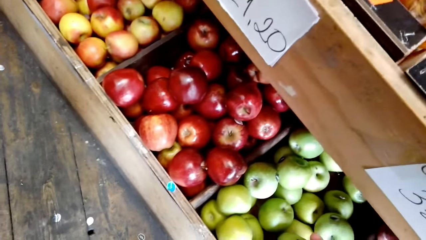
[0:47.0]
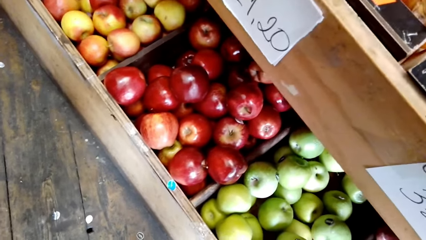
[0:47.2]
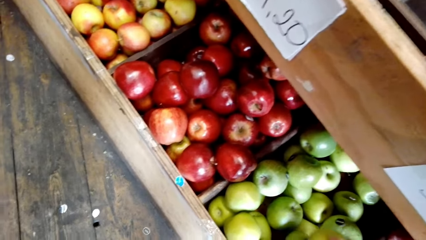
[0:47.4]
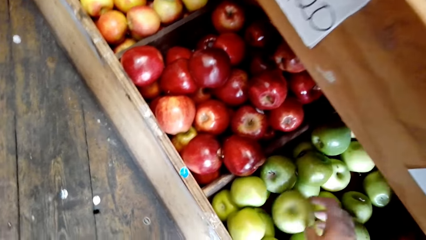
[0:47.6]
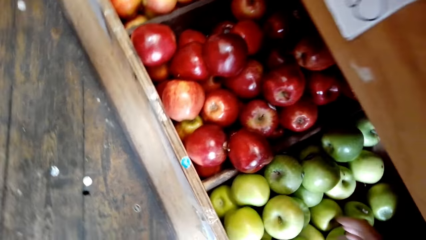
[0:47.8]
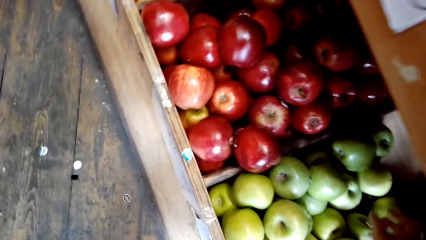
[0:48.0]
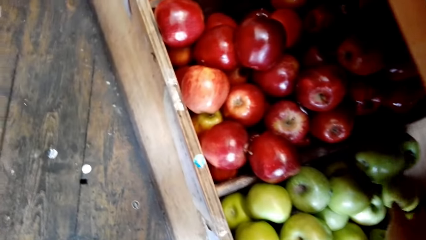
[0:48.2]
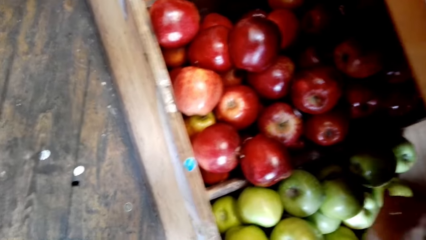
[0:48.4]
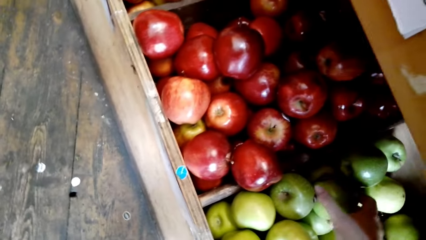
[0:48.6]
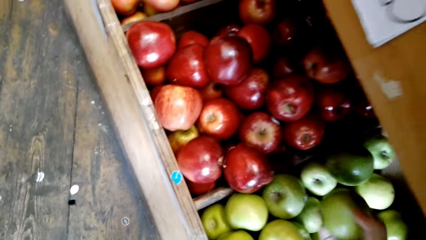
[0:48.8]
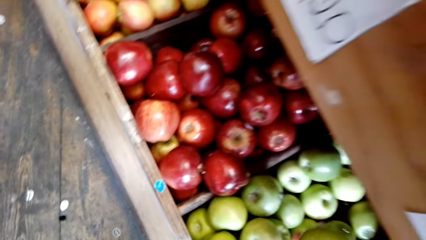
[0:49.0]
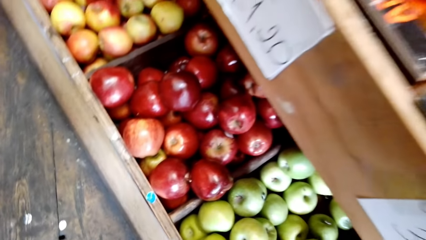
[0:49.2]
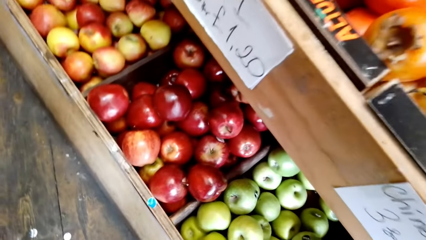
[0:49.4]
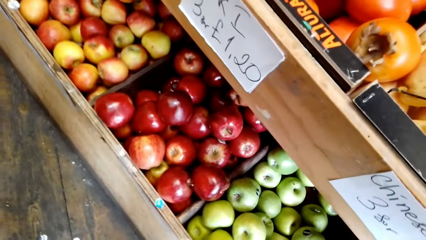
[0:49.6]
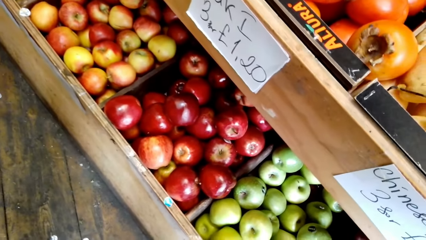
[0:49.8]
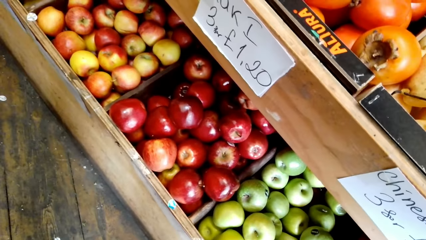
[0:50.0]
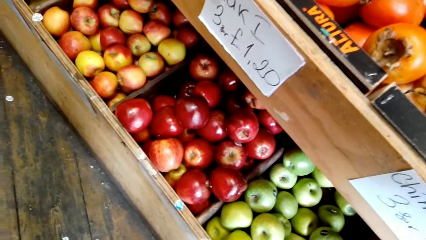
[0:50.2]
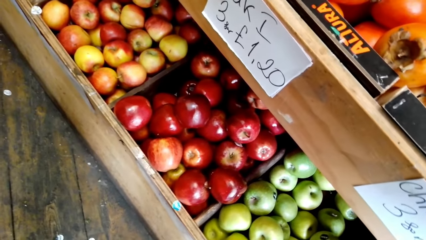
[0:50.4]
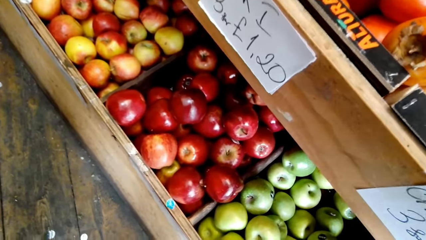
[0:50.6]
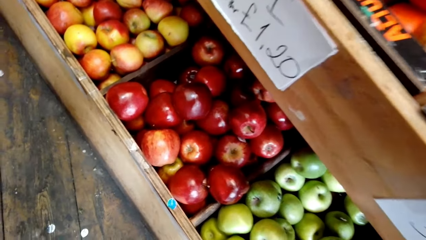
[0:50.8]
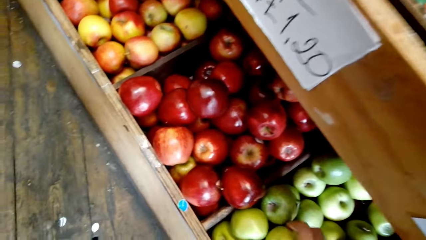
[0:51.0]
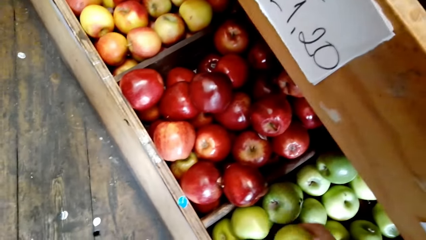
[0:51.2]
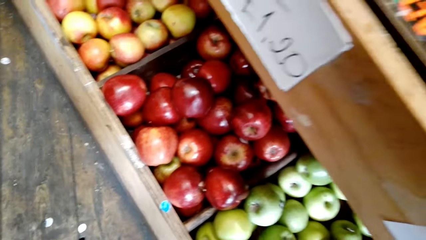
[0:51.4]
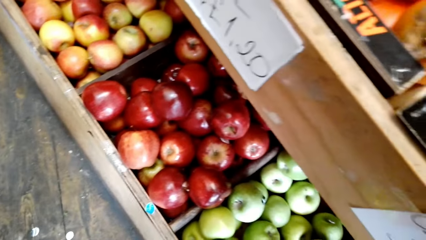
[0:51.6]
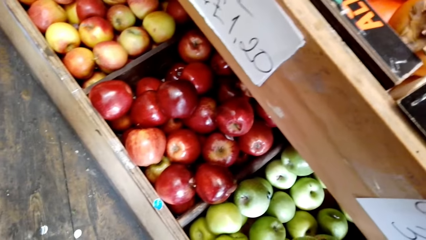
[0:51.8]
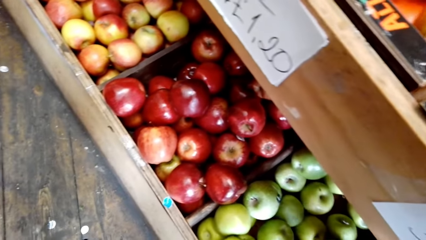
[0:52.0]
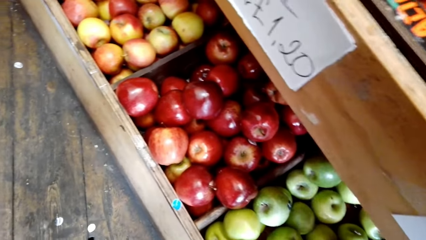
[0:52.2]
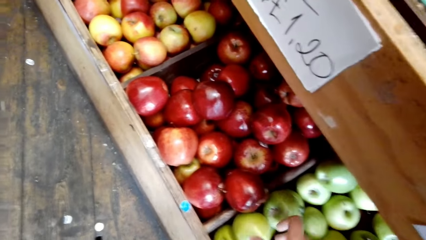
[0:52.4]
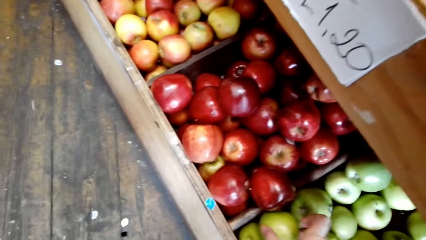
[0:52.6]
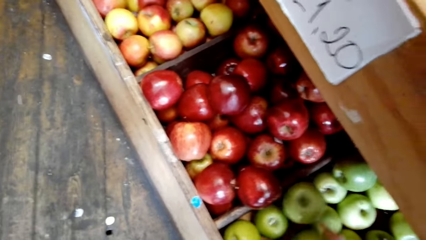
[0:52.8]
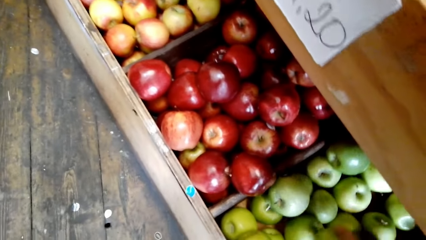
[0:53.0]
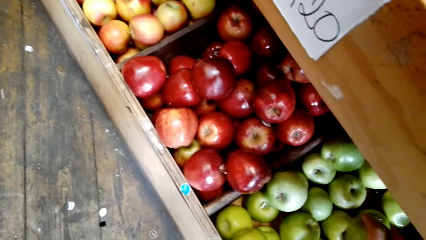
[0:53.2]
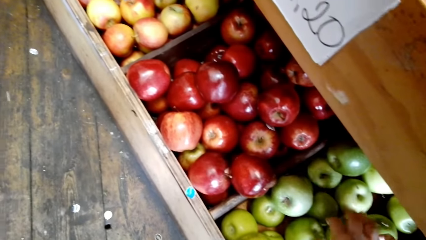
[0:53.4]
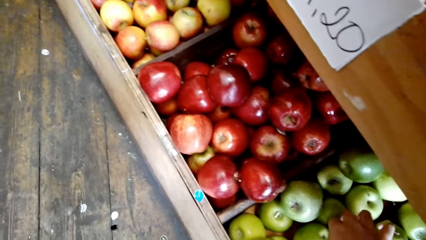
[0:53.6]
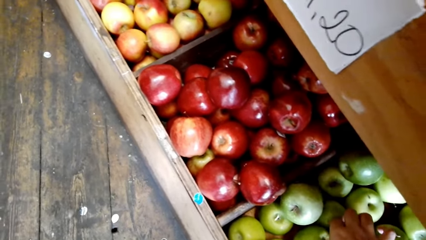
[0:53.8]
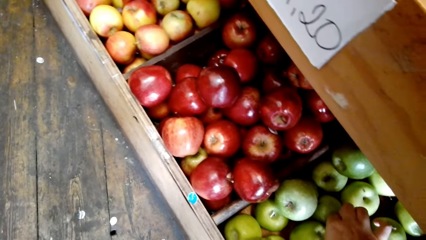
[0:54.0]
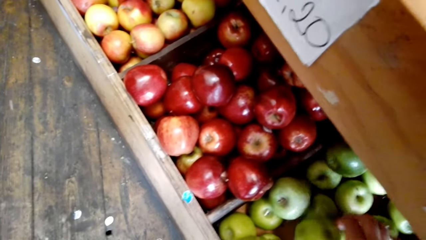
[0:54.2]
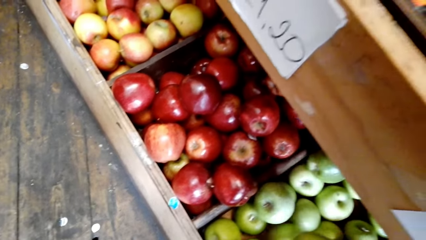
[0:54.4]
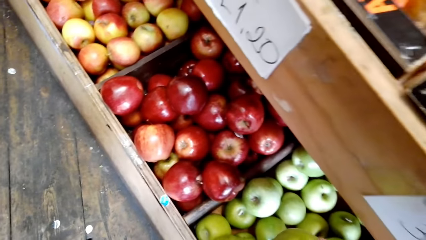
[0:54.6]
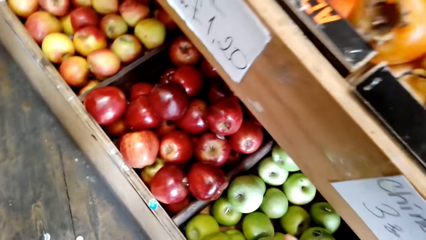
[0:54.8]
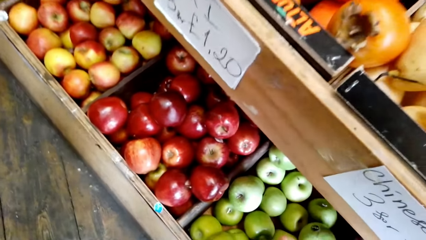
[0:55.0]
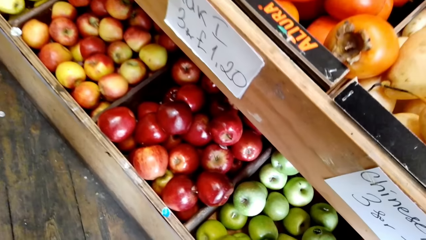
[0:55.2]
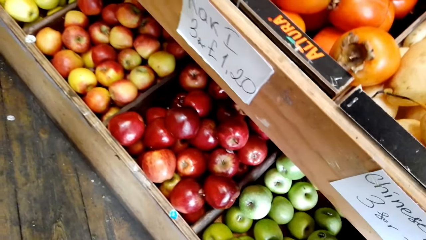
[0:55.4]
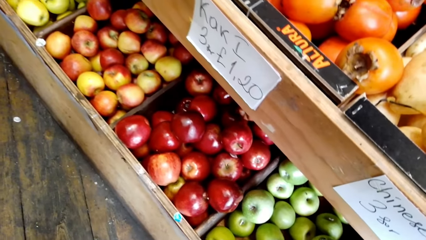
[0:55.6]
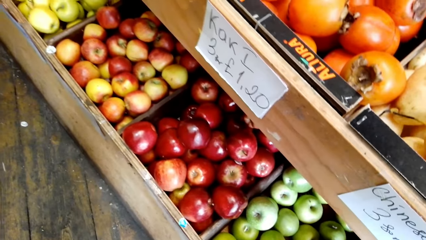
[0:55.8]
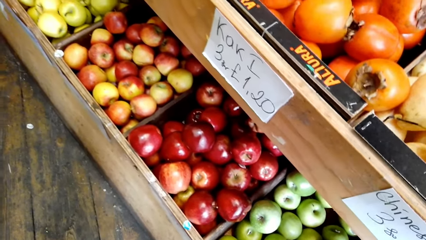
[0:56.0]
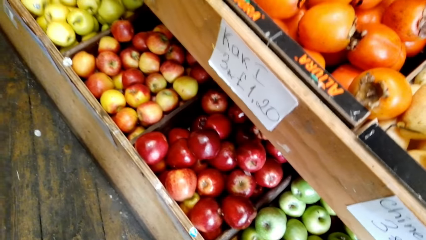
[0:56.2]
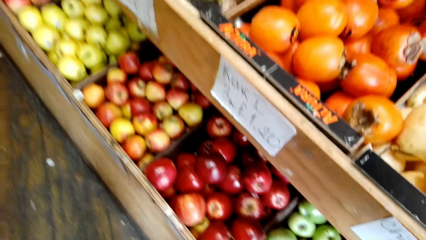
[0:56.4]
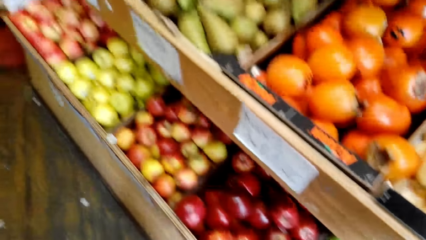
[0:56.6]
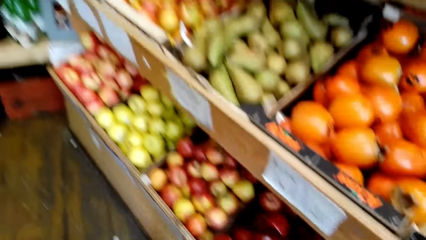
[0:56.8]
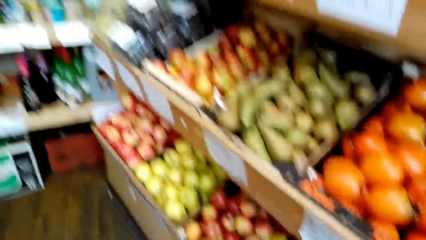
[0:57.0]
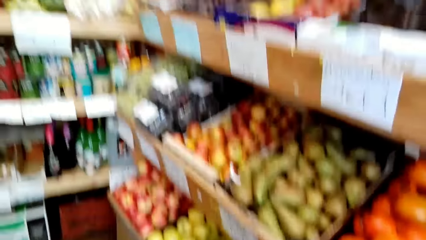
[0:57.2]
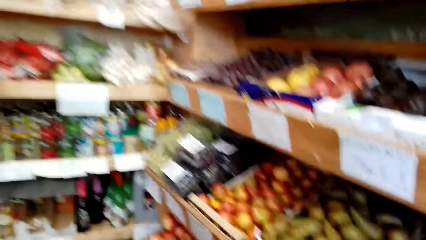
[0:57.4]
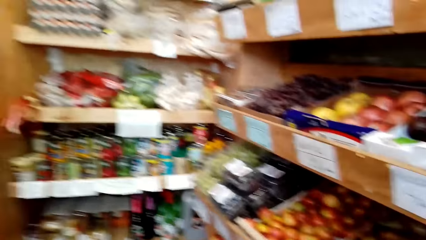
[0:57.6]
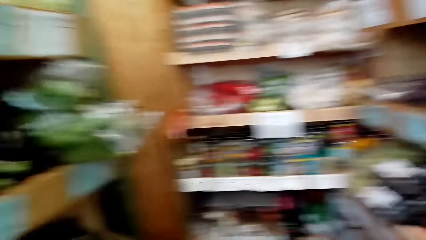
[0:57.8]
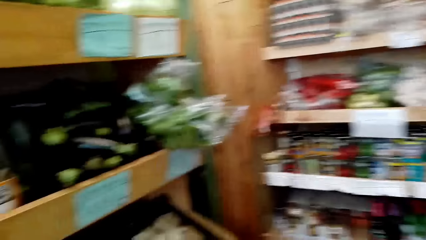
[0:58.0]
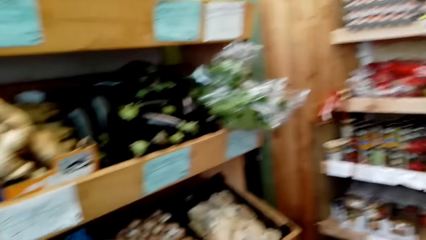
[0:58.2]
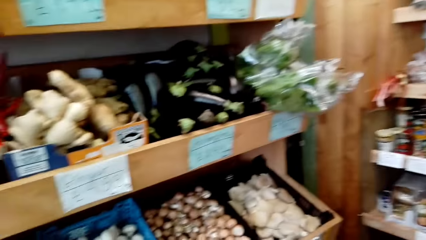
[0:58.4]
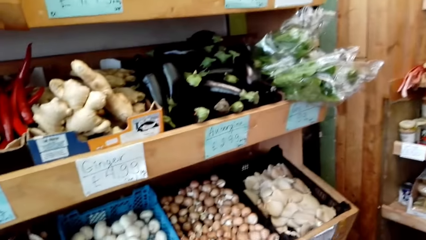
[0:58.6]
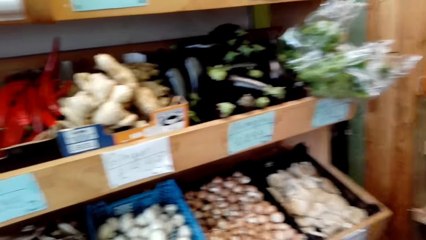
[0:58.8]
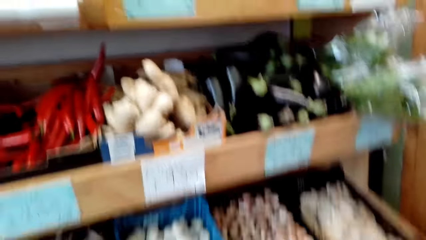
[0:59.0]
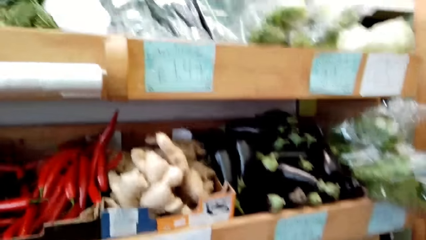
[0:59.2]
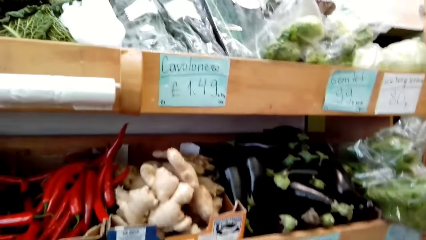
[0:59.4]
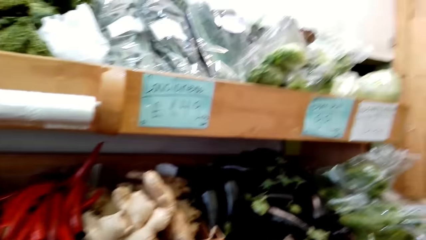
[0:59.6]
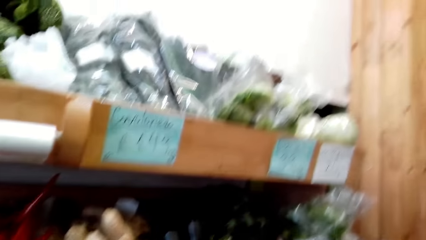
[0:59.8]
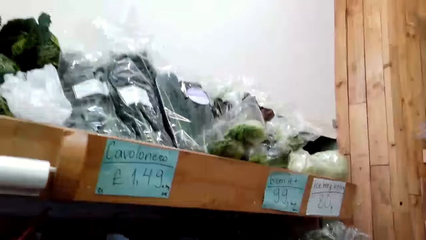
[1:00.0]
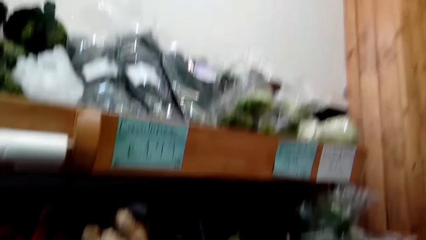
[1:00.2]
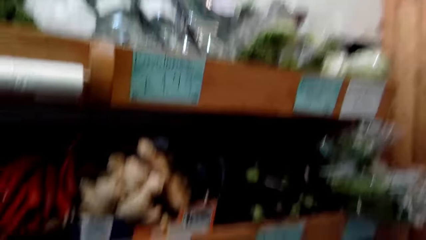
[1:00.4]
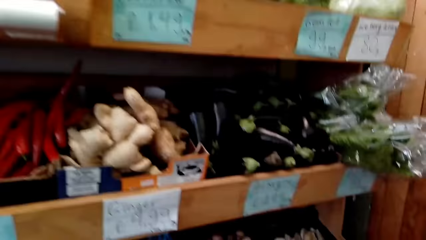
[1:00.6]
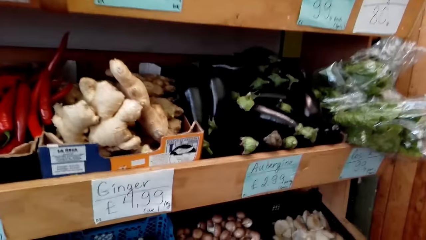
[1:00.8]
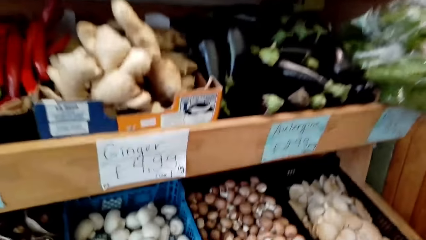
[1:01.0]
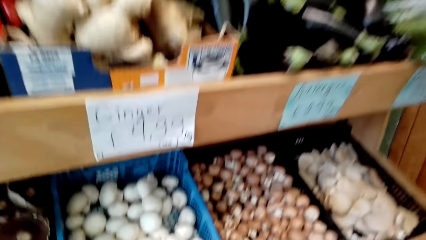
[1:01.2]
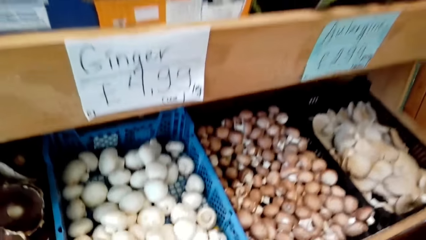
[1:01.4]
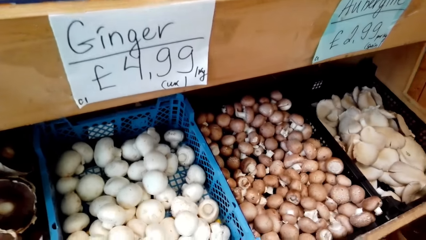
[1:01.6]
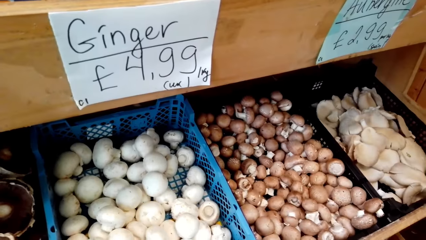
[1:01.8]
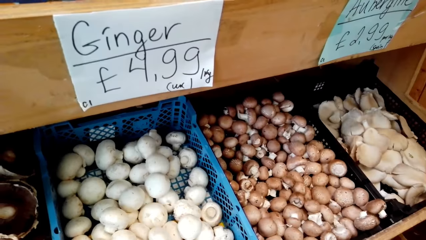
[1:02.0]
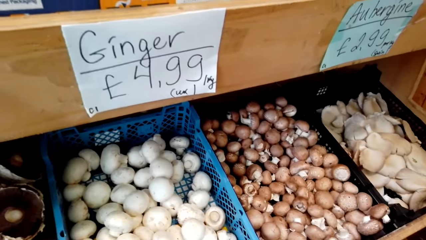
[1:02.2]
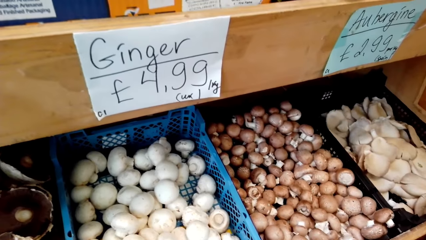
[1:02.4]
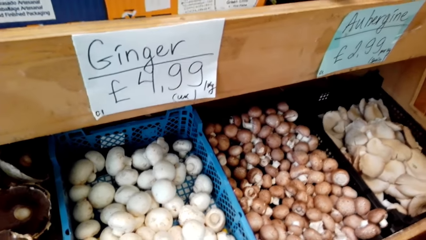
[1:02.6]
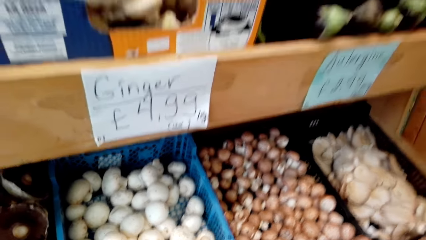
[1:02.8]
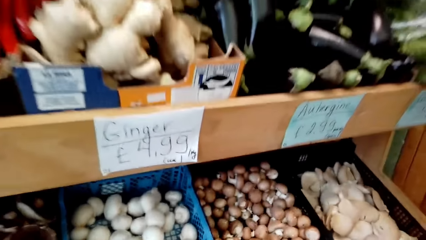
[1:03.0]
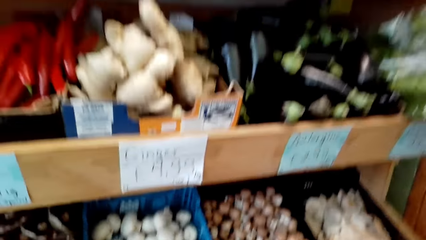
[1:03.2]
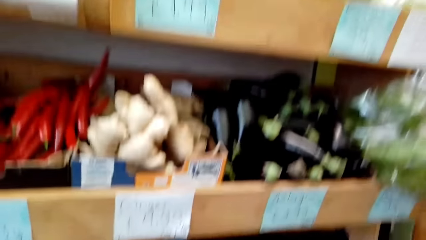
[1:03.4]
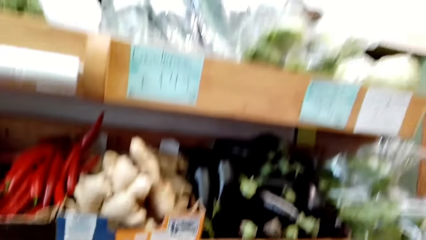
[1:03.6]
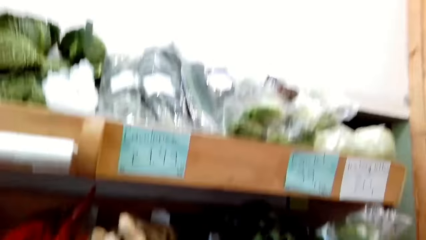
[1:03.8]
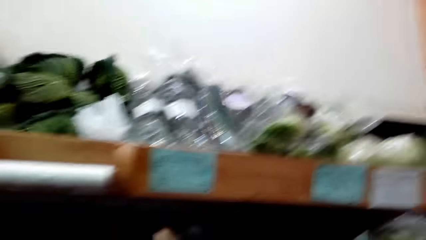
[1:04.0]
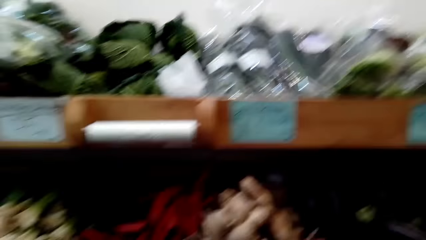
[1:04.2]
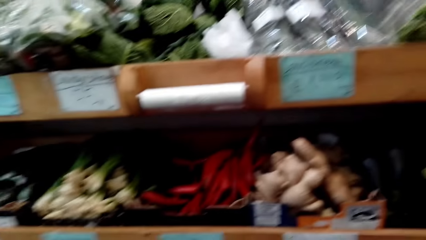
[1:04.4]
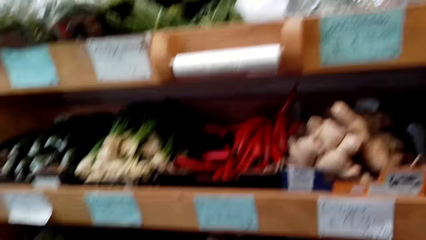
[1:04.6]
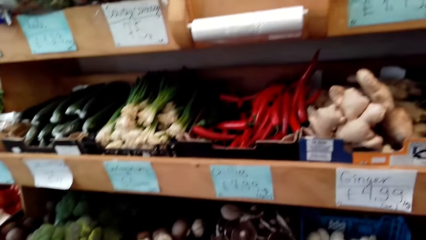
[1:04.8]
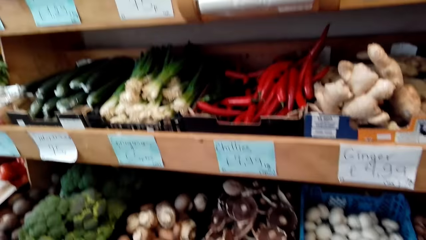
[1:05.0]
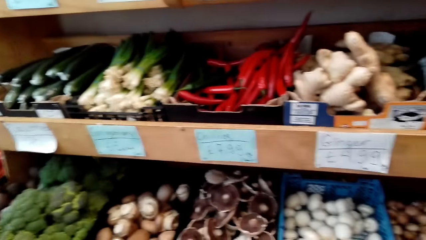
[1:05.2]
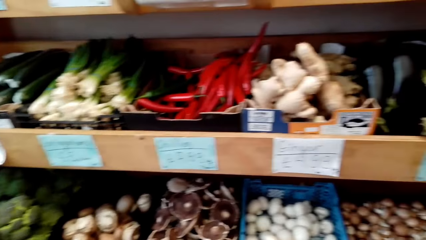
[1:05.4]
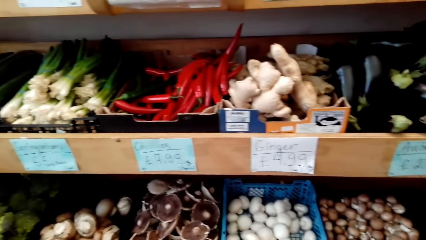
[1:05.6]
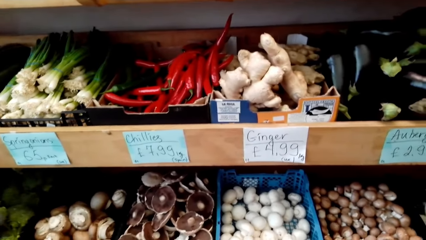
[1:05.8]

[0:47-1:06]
The camera wearer walks around and looks around.
